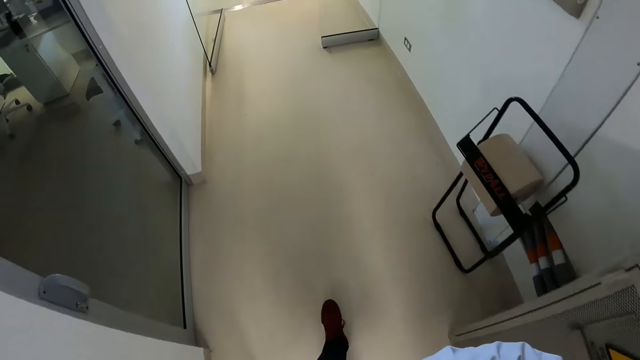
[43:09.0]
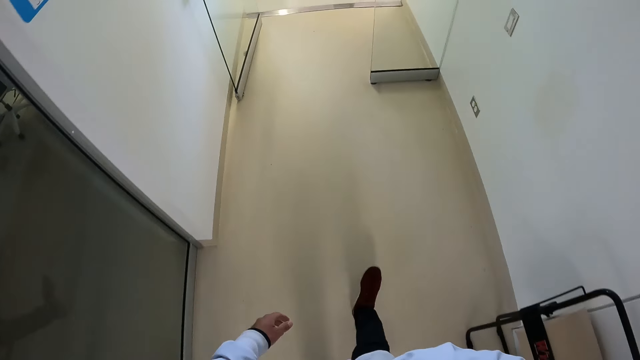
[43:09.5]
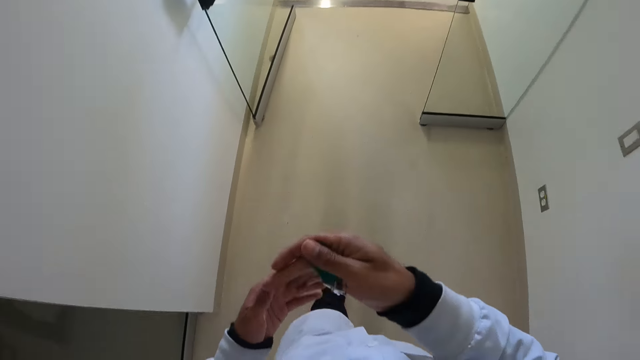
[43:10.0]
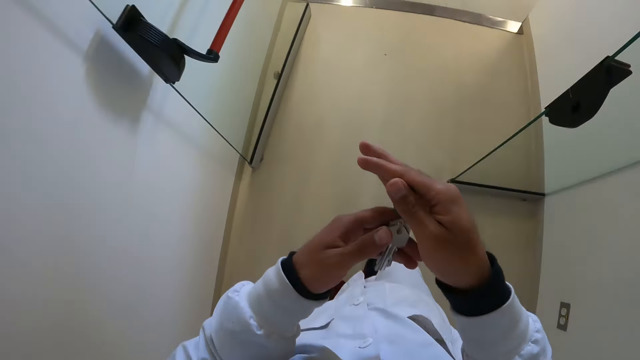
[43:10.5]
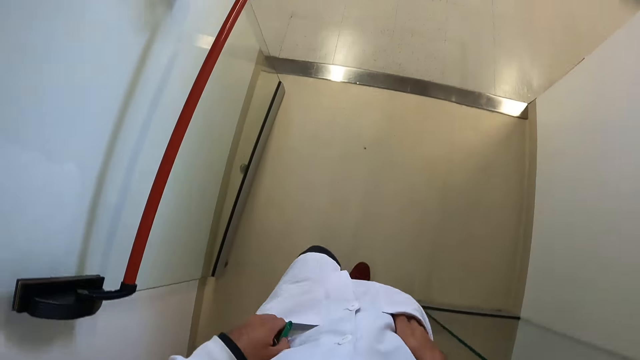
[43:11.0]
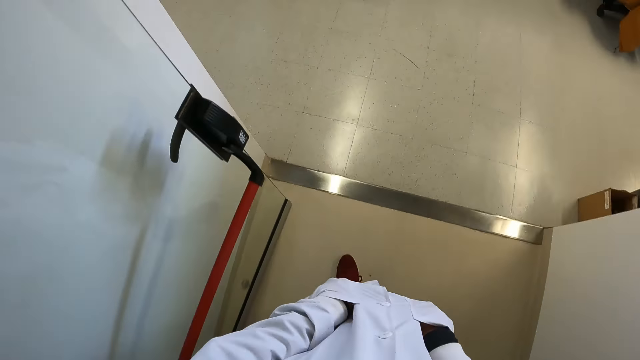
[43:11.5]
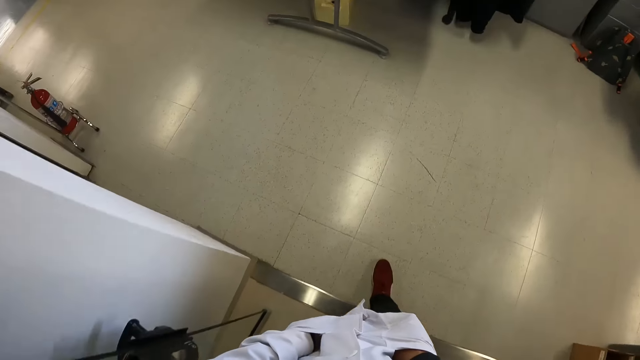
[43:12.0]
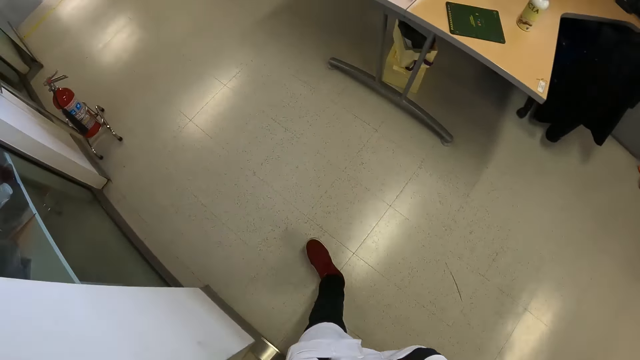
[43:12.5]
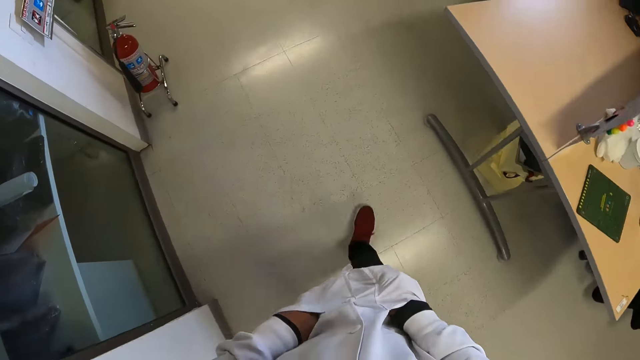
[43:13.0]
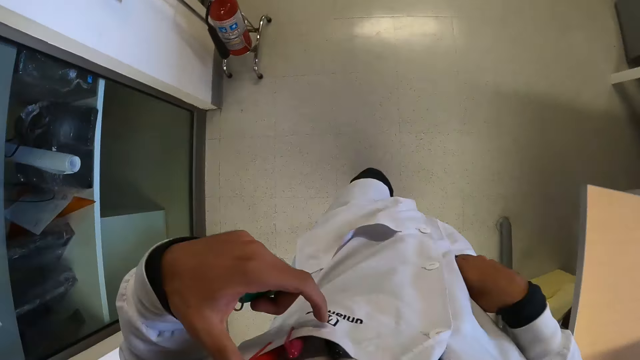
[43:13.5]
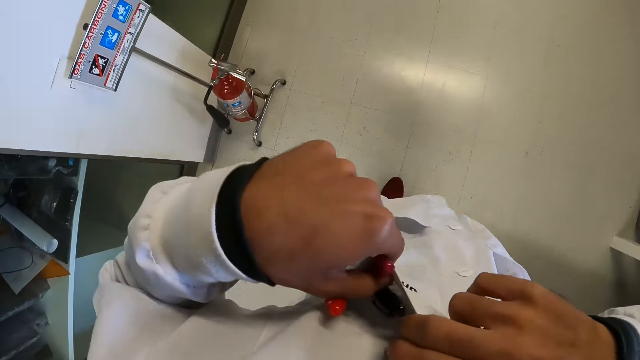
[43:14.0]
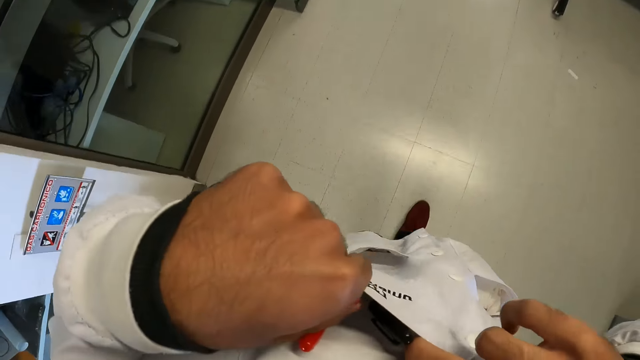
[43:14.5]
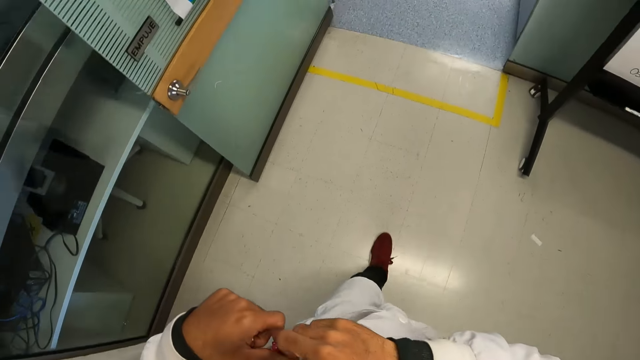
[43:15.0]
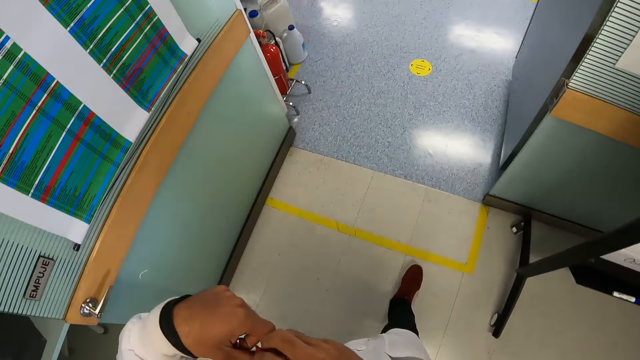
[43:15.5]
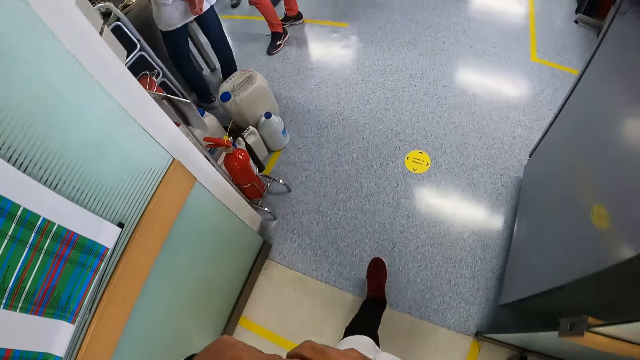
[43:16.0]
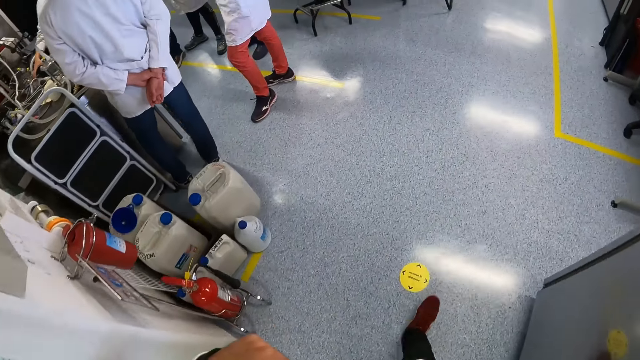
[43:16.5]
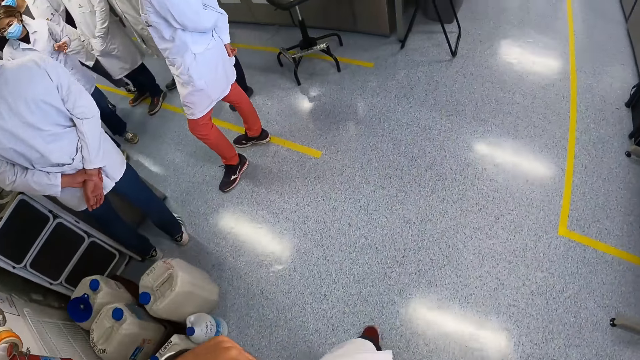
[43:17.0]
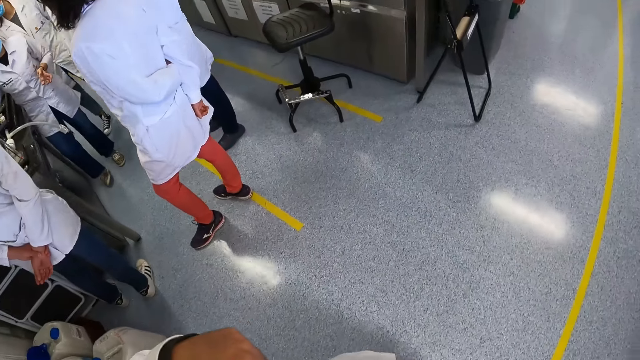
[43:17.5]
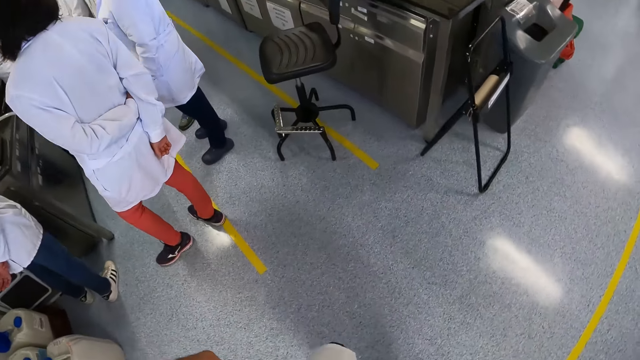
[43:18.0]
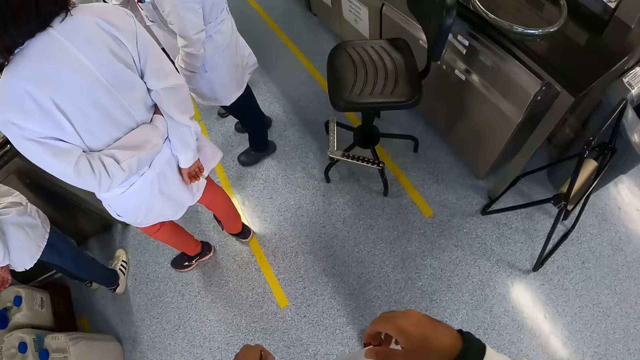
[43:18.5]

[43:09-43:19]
The camera wearer passes the bunch of keys from his right hand to his left hand. He holds a key. He searches his lab coat pocket with his right hand. He searches his lab coat pocket with his left hand. He walks around. He holds the pocket. He walks around.

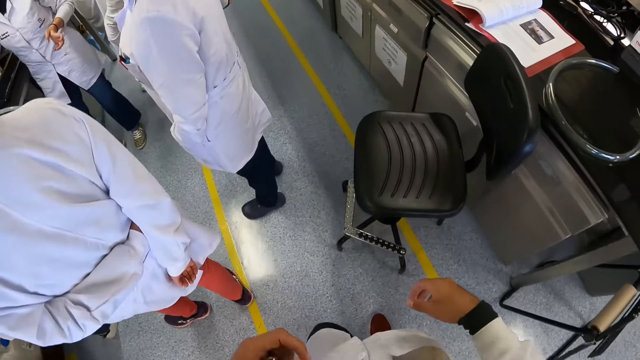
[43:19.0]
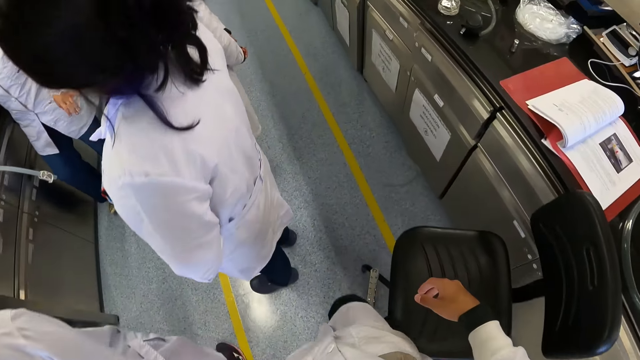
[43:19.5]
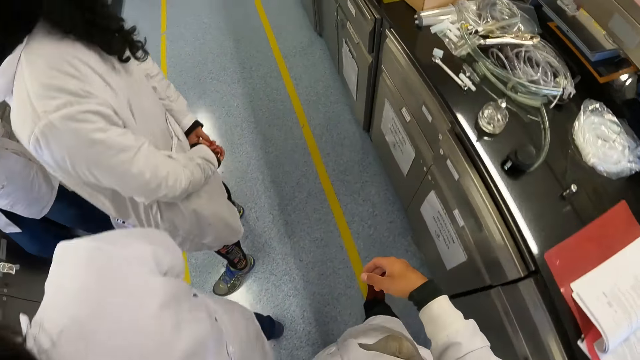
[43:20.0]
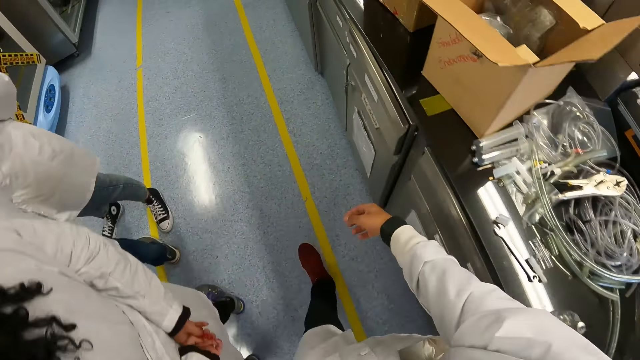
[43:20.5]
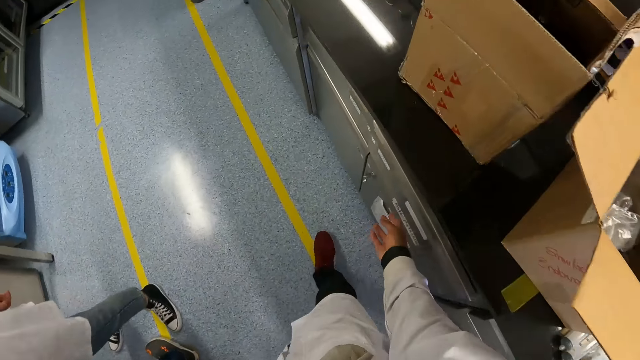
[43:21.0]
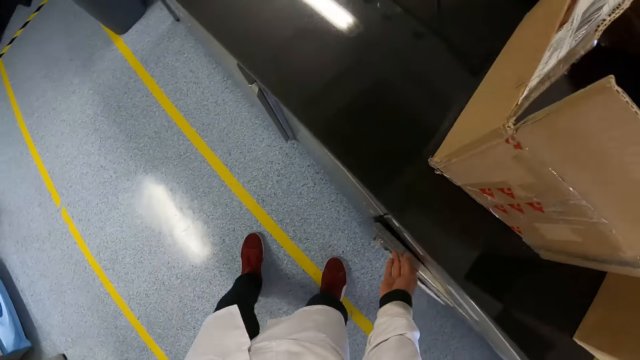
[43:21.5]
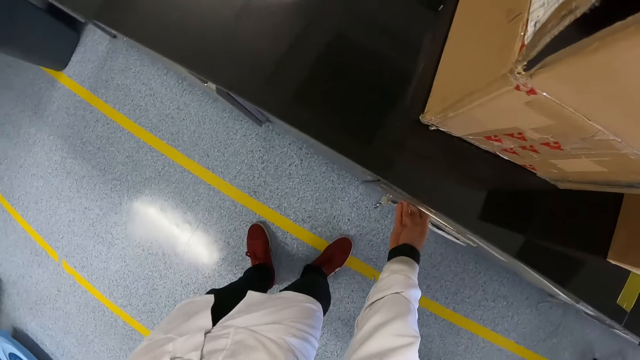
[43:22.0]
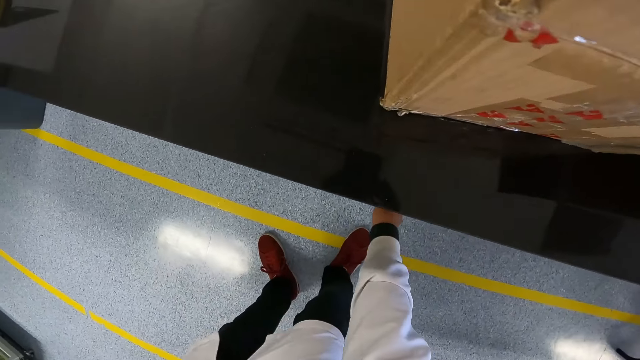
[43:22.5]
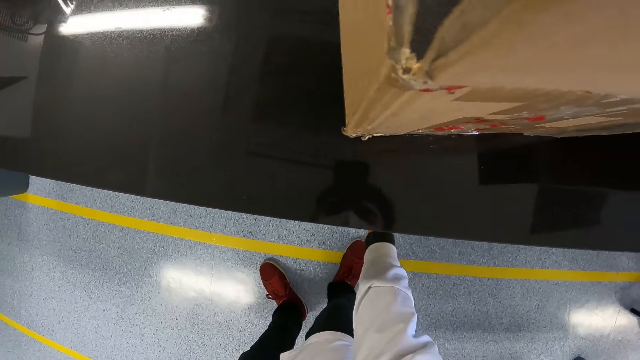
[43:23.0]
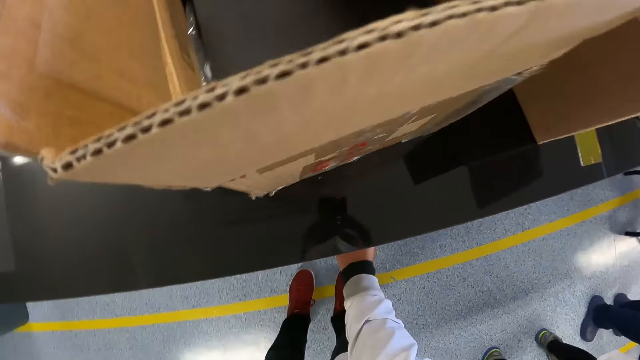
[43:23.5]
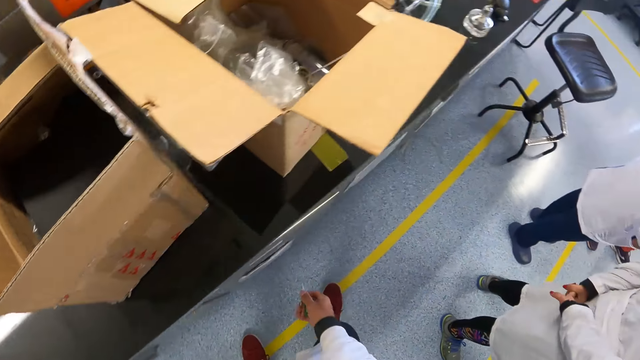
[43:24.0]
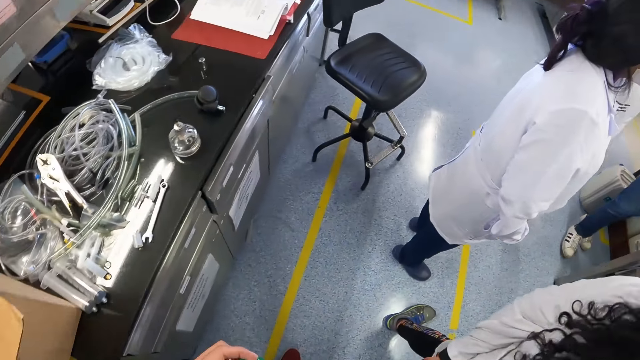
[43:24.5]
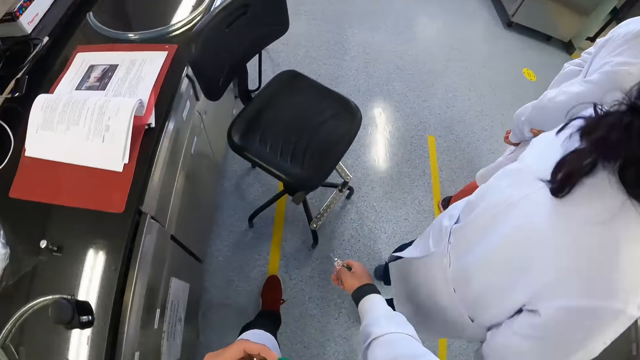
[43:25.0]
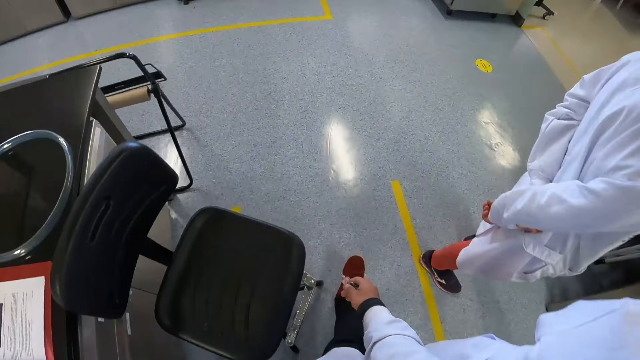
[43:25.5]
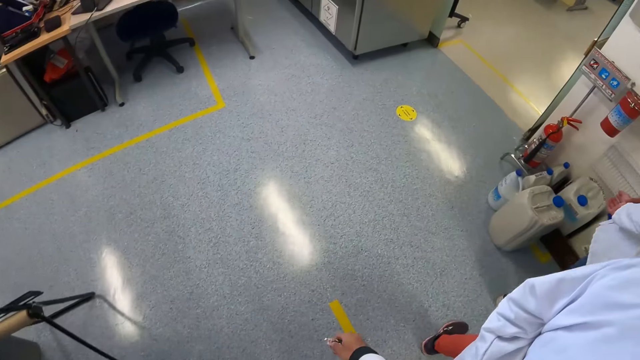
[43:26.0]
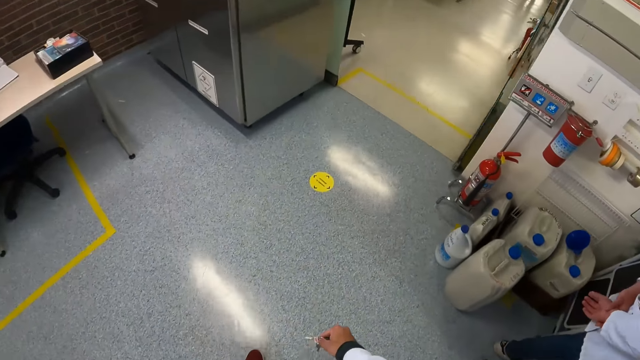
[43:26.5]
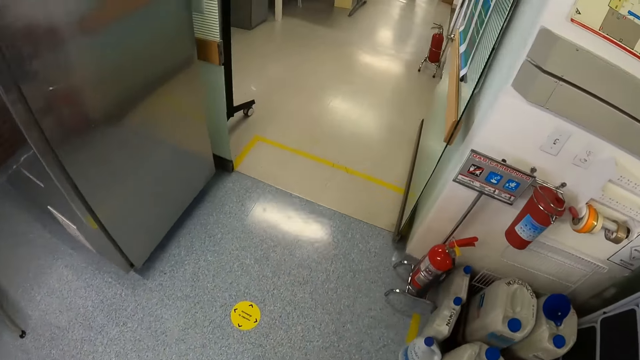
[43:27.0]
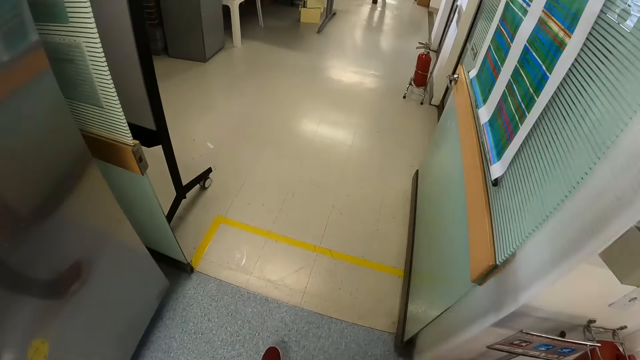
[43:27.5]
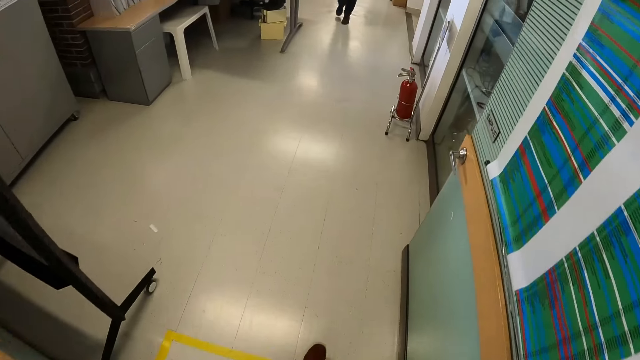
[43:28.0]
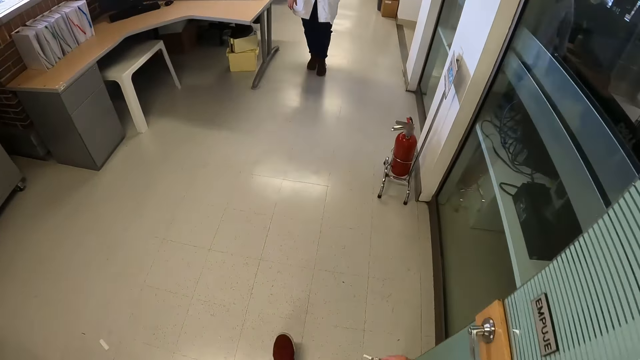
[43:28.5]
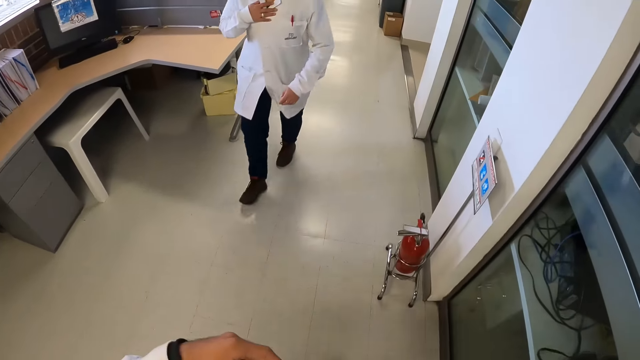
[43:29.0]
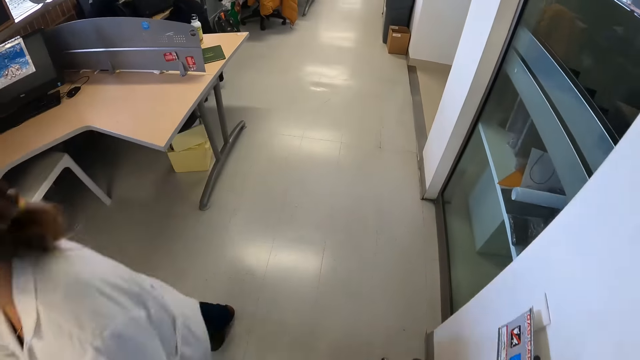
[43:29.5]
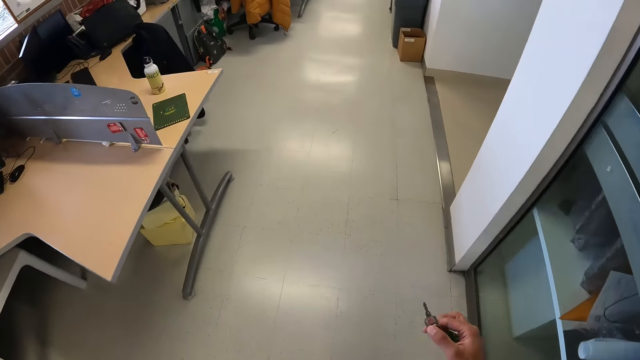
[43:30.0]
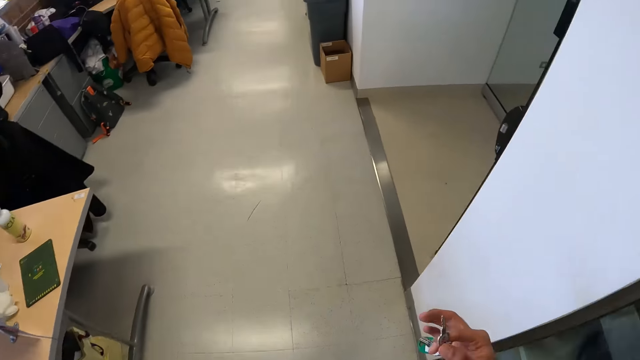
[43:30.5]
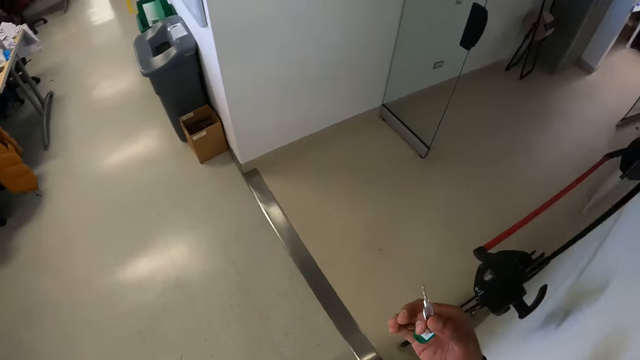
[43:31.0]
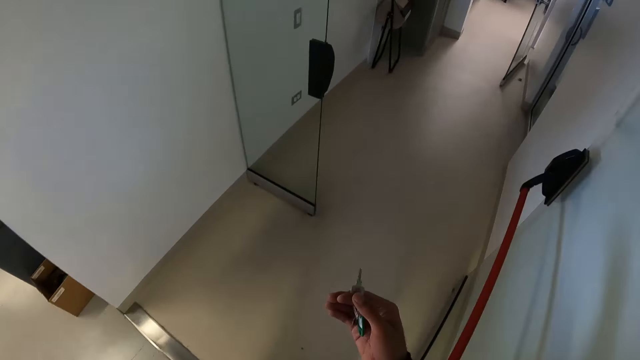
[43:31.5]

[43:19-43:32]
The camera wearer opens a cupboard with his right hand. He closes the cupboard with his right hand. He removes a bunch of keys from the cupboard lock. He walks away from the cupboard. He walks around.
